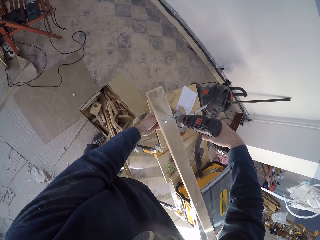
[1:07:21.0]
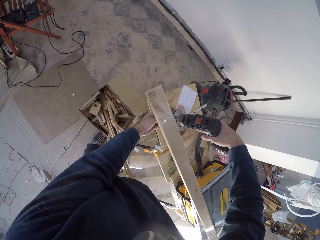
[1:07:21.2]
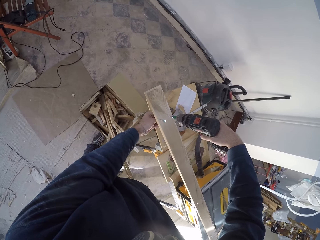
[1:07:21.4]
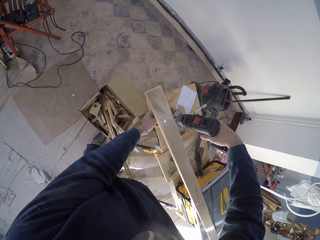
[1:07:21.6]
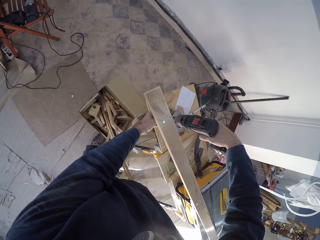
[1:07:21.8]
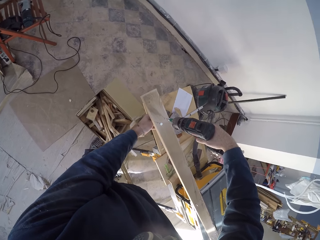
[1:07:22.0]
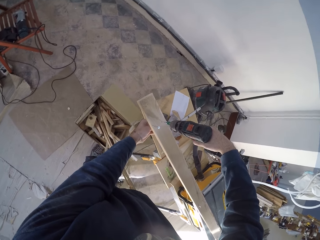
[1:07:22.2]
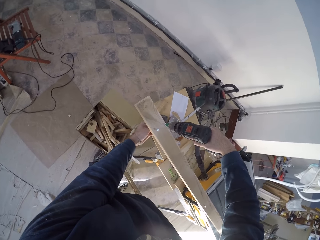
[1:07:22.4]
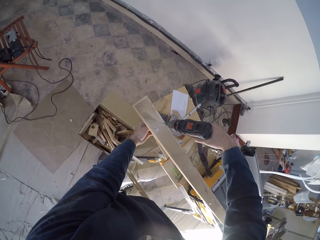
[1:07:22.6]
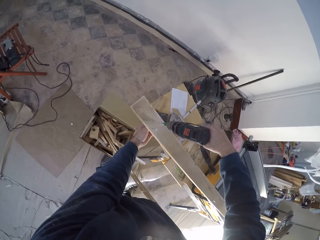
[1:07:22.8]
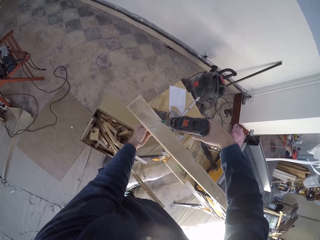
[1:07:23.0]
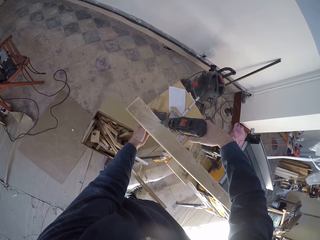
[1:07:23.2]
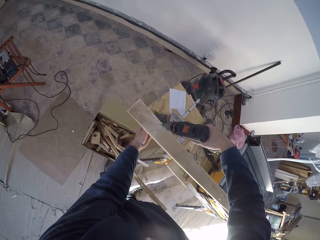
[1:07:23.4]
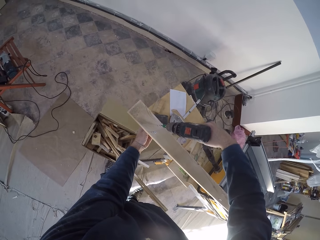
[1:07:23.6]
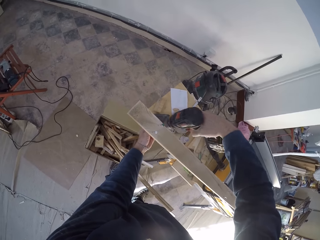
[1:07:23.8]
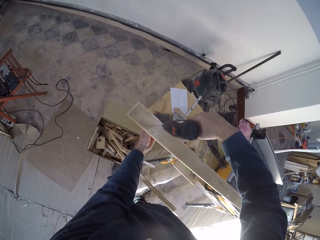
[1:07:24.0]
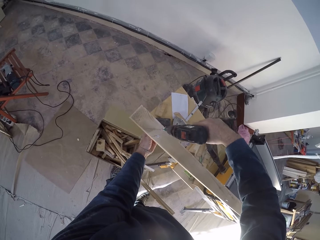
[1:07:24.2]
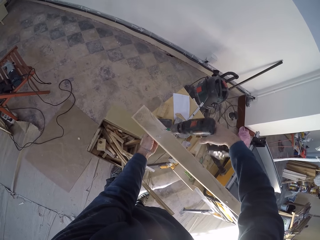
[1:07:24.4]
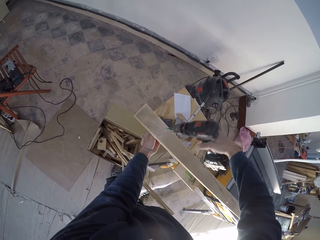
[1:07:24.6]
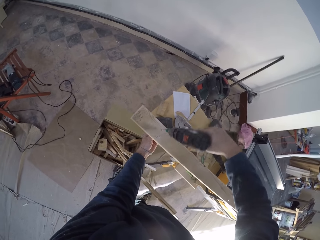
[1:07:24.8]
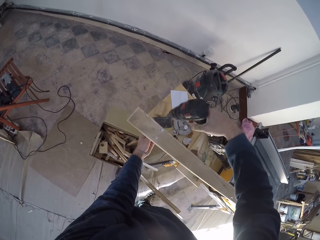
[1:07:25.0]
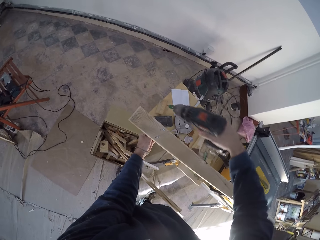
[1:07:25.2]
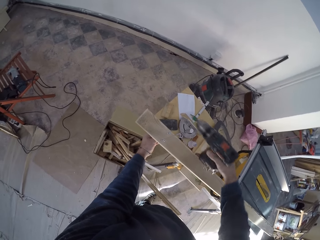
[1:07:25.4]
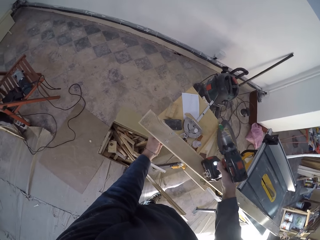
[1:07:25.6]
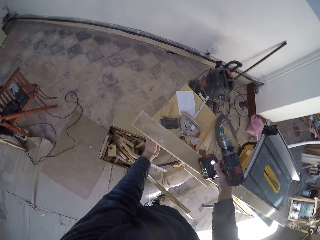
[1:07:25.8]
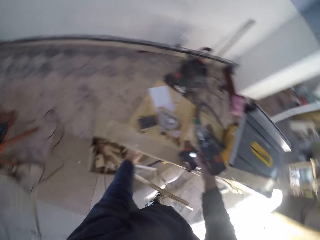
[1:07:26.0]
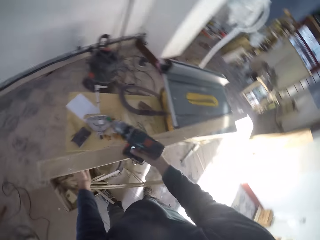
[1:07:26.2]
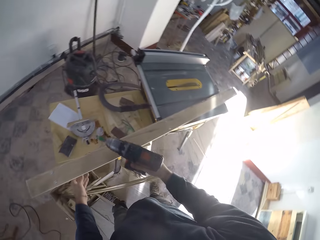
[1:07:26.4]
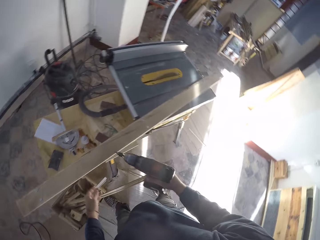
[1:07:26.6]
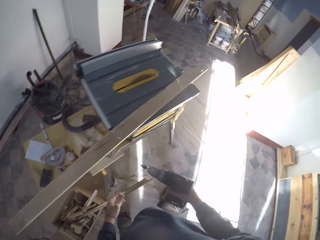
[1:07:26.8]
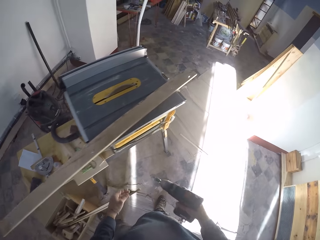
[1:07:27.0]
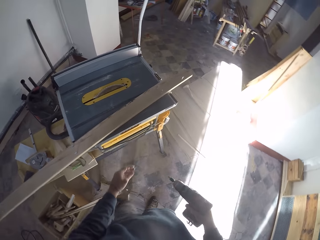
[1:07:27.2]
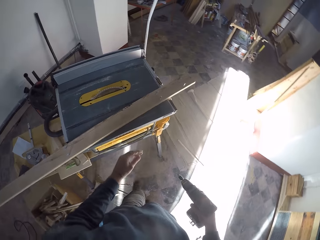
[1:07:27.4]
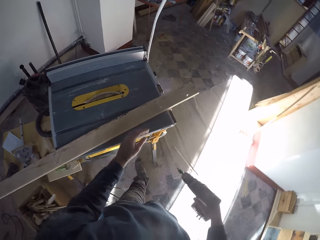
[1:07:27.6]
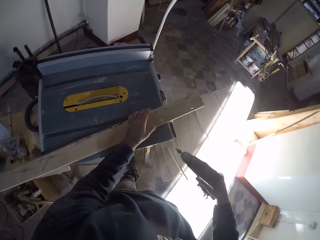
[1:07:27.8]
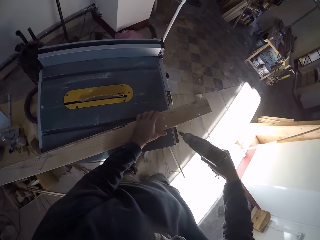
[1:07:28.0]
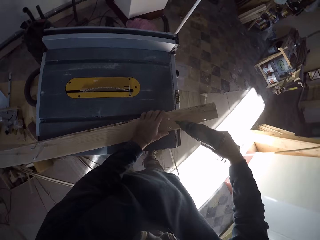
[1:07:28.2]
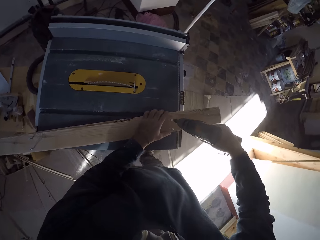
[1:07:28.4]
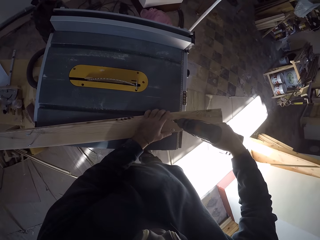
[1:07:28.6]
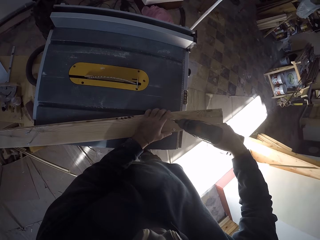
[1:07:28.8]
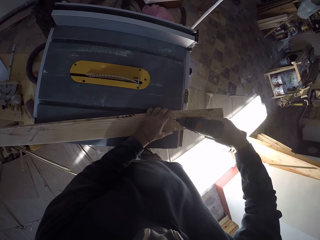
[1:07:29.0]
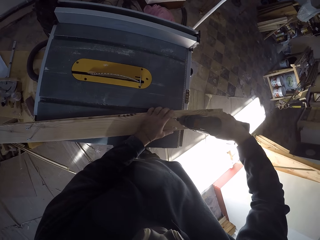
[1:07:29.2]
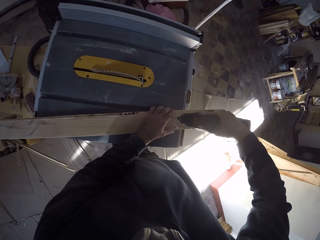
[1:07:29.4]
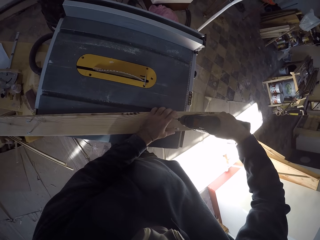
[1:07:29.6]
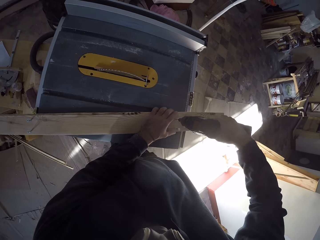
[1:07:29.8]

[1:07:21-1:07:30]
The camera wearer holds the nail. They look at the wood.

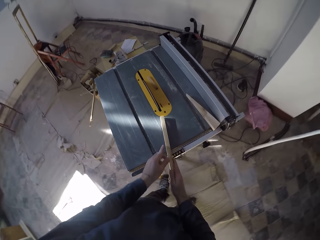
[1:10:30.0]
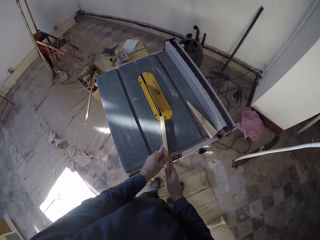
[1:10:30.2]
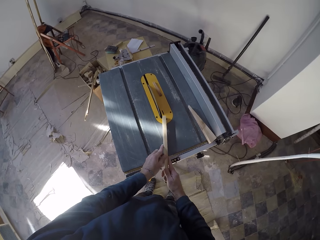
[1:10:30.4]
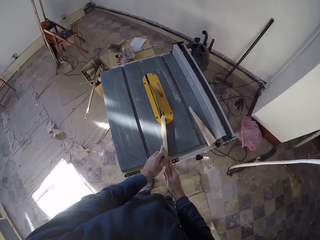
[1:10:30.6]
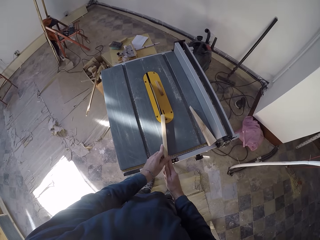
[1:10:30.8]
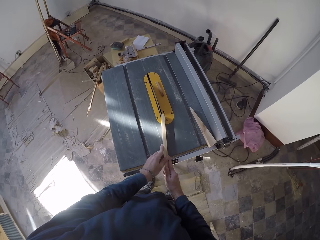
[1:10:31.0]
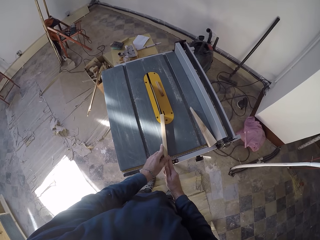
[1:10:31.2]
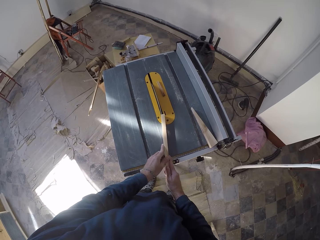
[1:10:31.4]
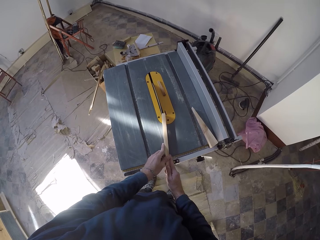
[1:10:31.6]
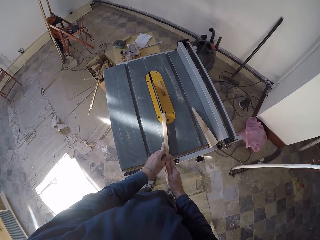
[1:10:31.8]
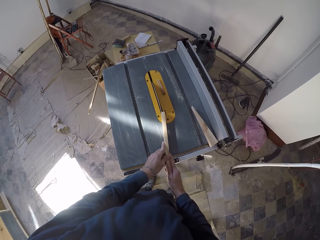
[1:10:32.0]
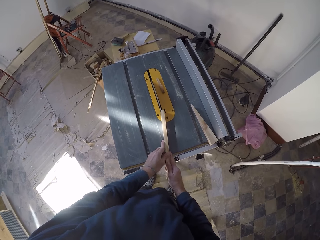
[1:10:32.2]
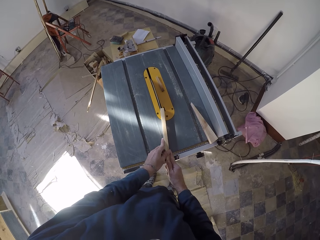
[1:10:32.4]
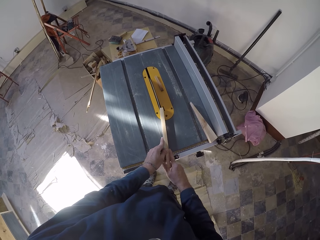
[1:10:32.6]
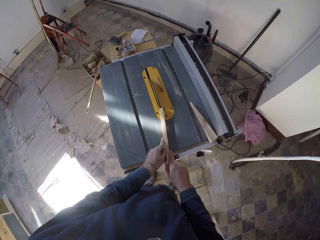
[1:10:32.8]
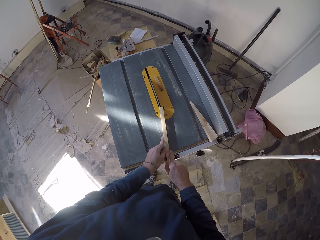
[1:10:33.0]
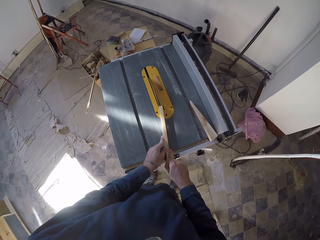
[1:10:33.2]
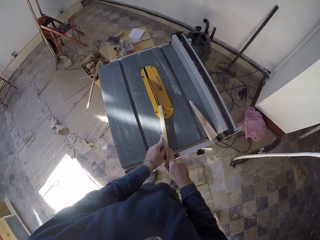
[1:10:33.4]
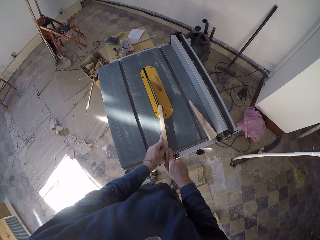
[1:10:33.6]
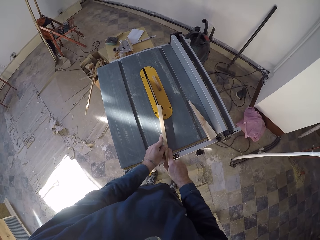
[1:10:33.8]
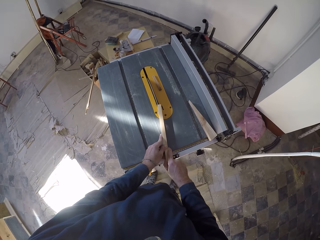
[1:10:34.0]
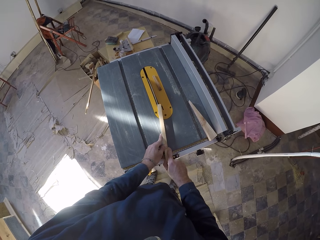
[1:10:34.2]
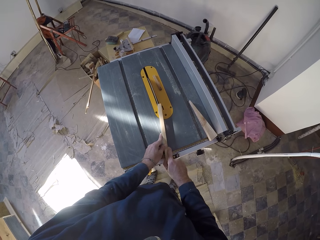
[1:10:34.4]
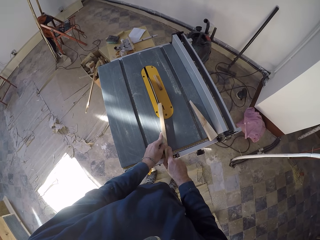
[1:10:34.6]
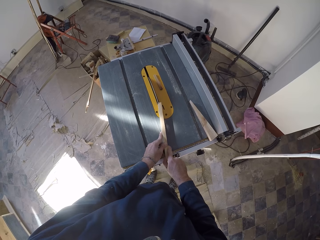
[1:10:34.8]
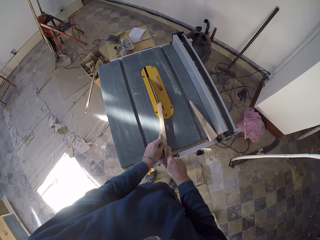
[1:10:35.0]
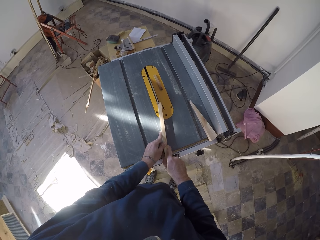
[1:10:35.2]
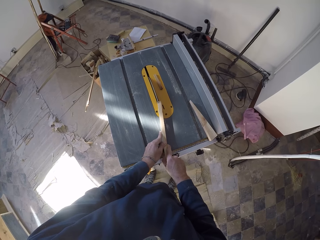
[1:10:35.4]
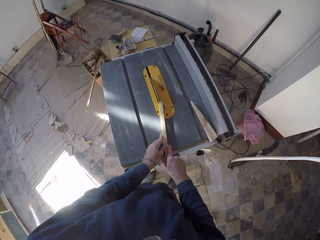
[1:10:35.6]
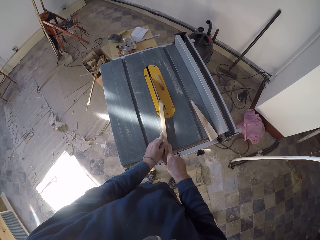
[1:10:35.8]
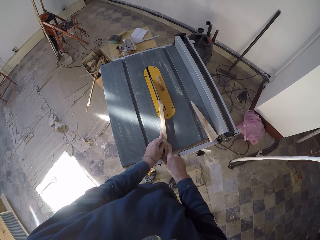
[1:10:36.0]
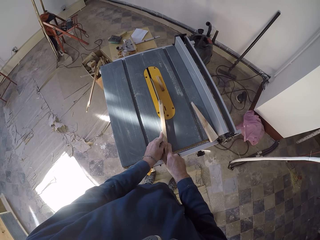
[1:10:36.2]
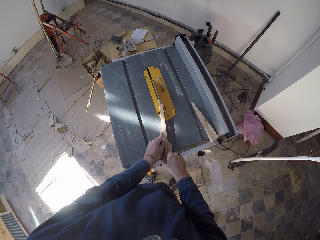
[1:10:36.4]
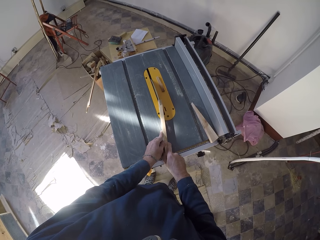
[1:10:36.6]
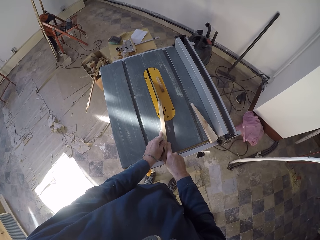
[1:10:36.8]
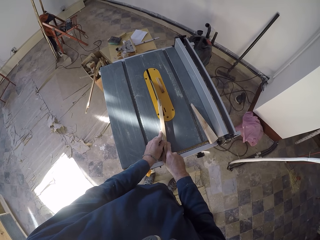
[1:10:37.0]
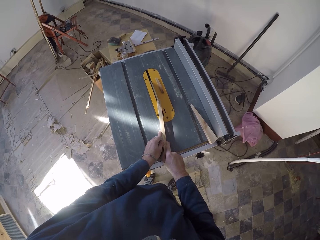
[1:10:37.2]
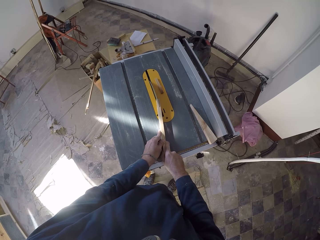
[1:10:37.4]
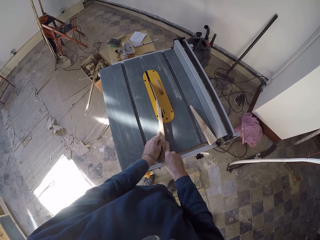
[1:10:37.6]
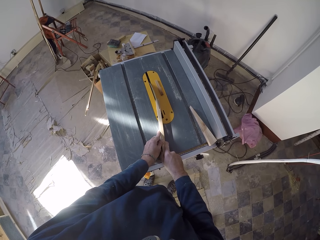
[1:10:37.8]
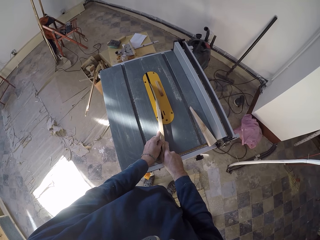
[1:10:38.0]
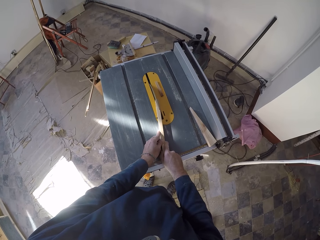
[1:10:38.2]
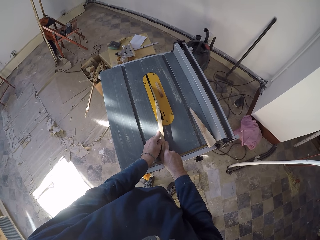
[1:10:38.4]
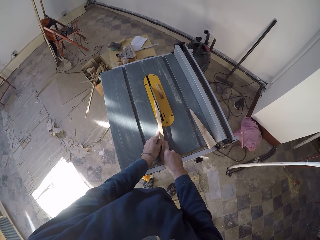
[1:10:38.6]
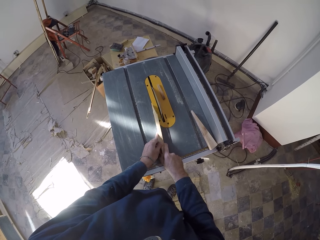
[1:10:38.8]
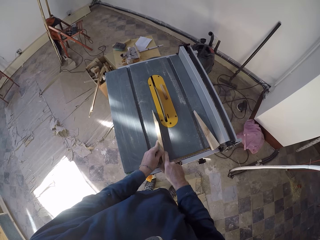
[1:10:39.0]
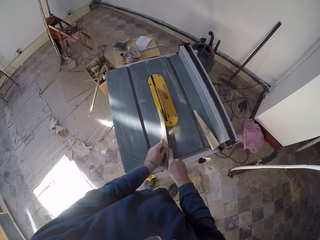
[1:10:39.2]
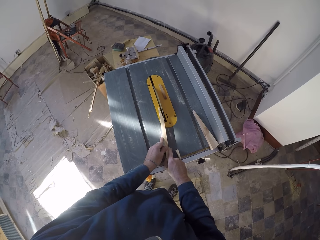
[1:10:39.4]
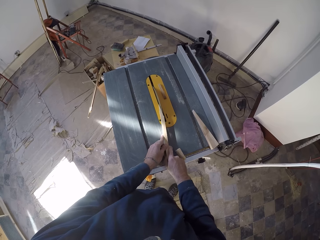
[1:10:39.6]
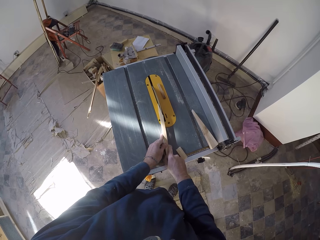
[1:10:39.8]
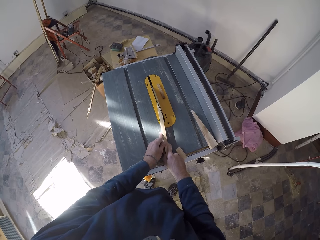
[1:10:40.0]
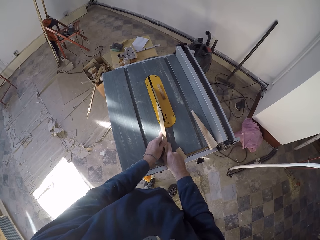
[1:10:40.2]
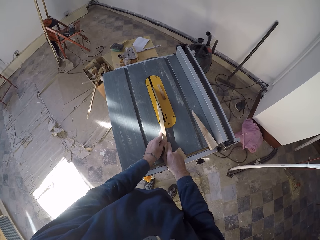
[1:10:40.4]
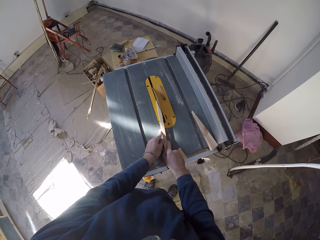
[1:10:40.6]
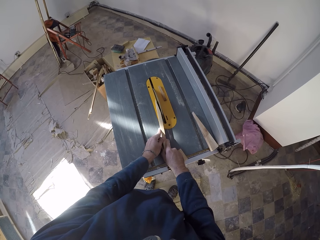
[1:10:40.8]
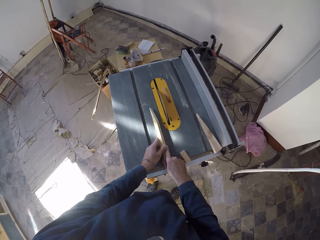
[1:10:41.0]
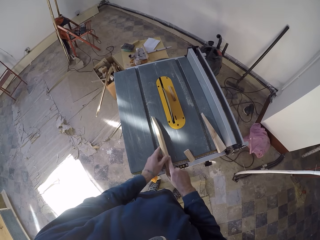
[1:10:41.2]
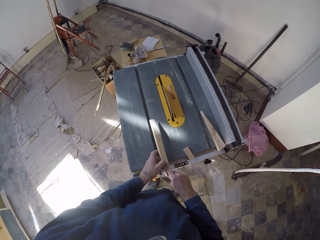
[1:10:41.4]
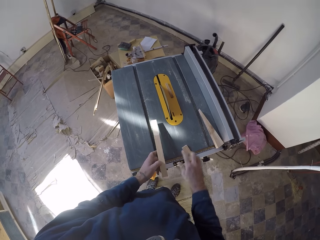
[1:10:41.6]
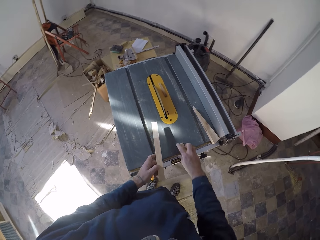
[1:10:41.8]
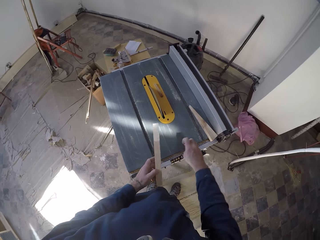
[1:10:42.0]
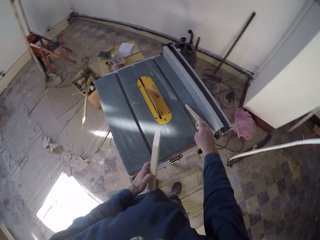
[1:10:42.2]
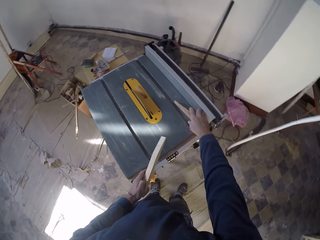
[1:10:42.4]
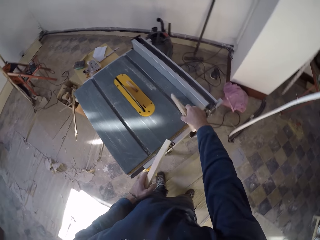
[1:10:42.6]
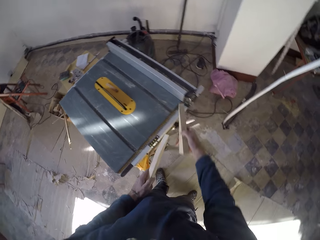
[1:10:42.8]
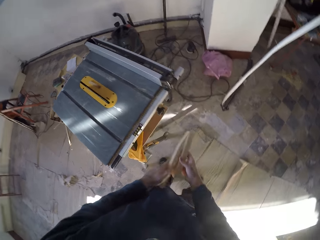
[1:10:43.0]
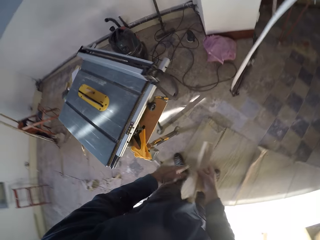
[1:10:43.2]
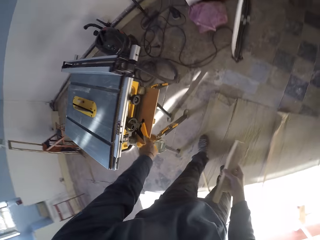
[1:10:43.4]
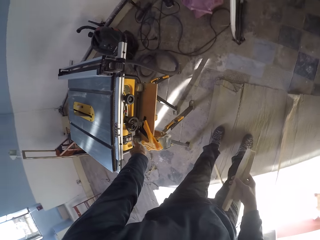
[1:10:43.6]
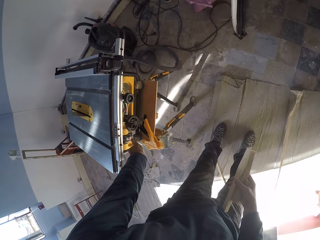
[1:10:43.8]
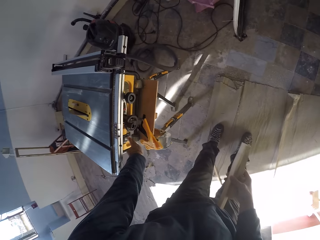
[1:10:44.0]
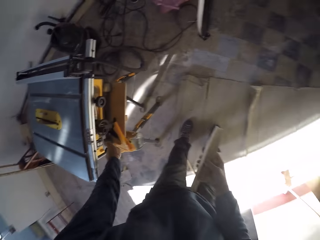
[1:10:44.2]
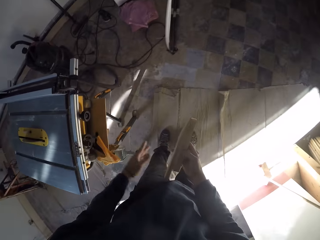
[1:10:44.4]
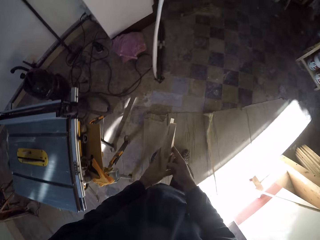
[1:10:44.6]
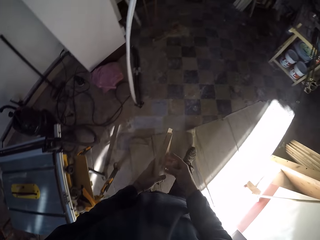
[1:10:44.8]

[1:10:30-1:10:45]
The camera wearer inserts the wood into the compartment of the wood cutting machine with his hands. He cuts the piece of wood on the wood cutting machine. He withdraws the wood from the compartment of the wood cutting machine with his hands. He picks up the small wood on top of the wood cutting machine with his right hand. He picks up the small wood on top of the wood cutting machine with his hands. He passes the woods to his right hand. He stretches his left hand towards the underneath of the wood cutting machine. He withdraws his left hand from under the wood cutting machine.
